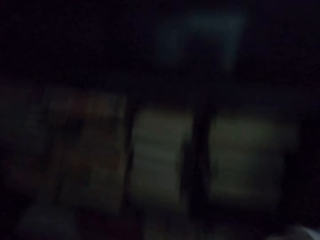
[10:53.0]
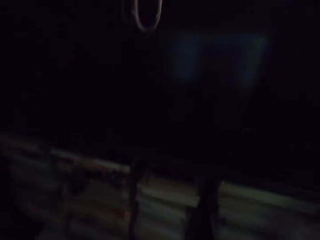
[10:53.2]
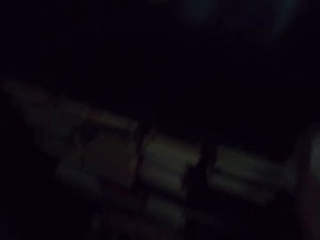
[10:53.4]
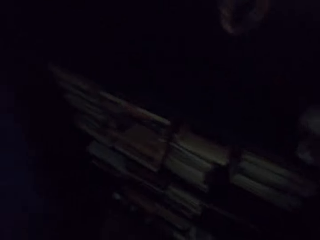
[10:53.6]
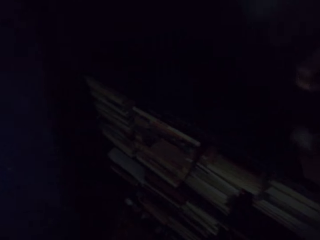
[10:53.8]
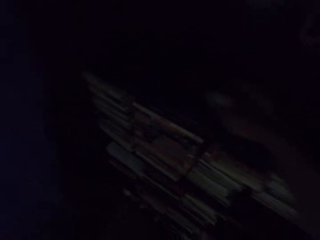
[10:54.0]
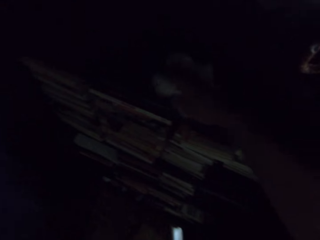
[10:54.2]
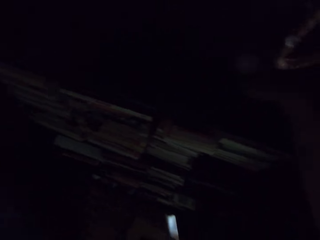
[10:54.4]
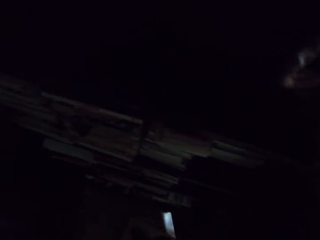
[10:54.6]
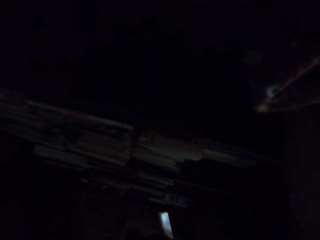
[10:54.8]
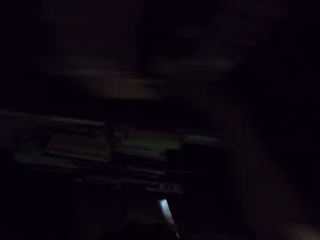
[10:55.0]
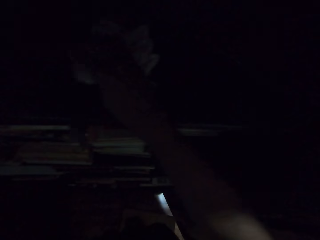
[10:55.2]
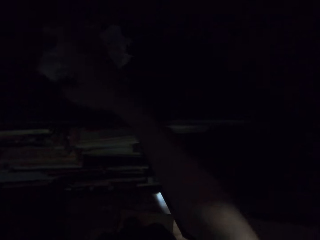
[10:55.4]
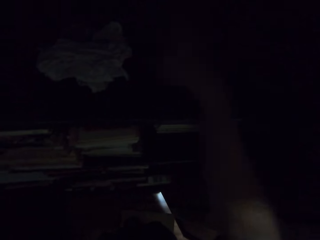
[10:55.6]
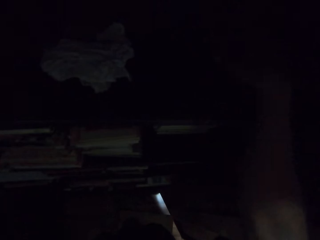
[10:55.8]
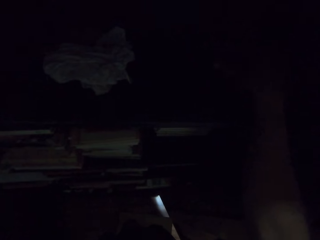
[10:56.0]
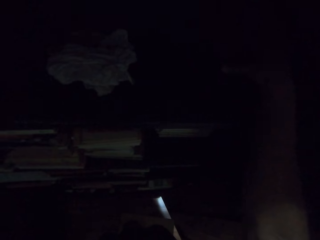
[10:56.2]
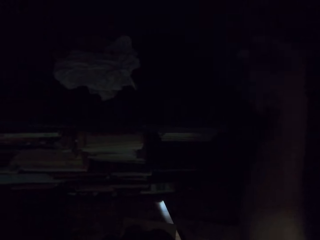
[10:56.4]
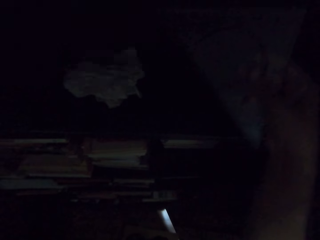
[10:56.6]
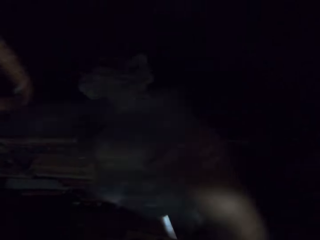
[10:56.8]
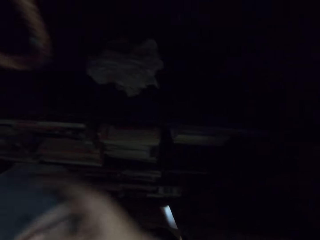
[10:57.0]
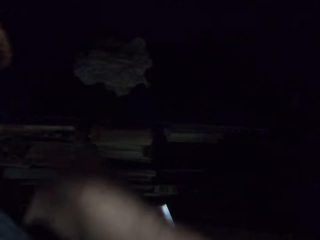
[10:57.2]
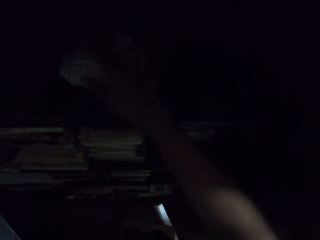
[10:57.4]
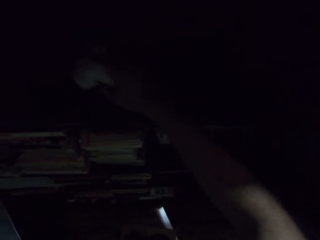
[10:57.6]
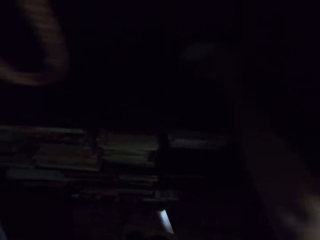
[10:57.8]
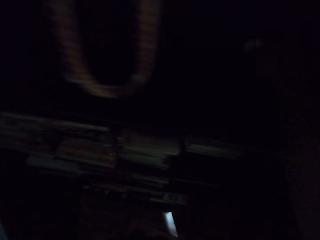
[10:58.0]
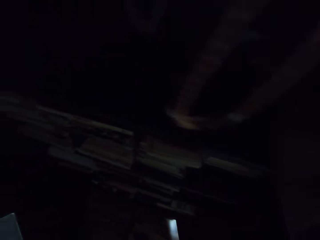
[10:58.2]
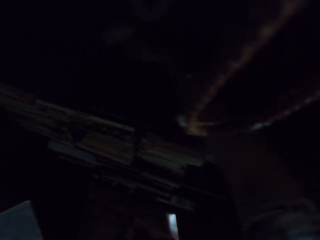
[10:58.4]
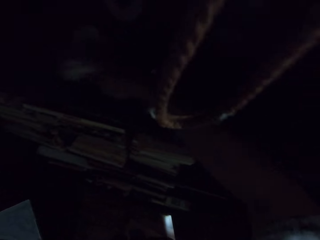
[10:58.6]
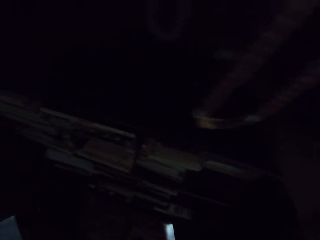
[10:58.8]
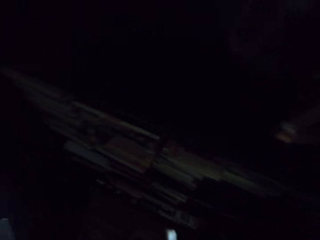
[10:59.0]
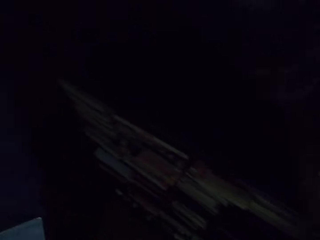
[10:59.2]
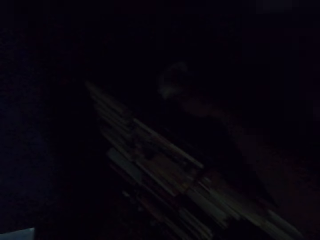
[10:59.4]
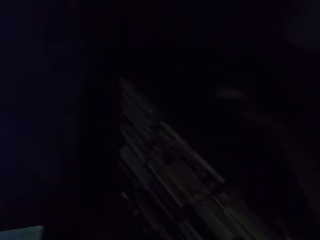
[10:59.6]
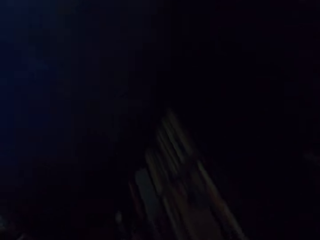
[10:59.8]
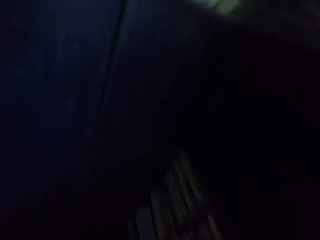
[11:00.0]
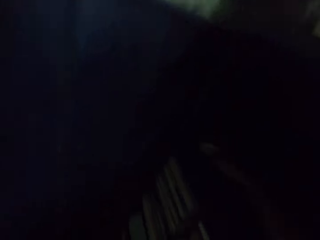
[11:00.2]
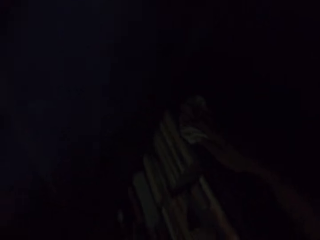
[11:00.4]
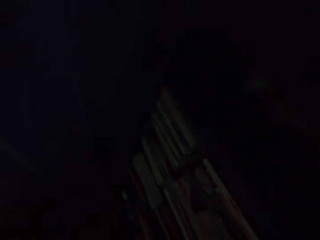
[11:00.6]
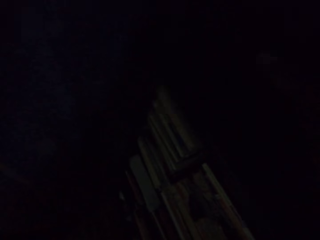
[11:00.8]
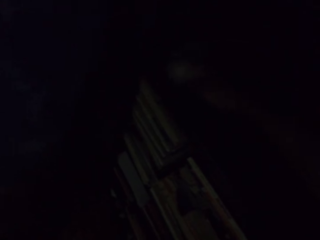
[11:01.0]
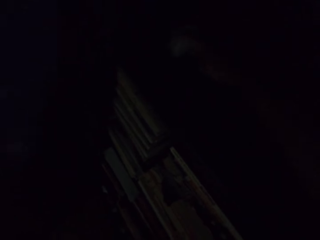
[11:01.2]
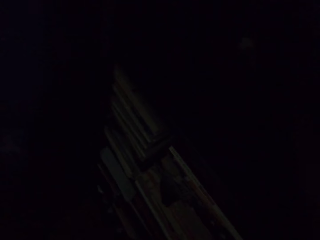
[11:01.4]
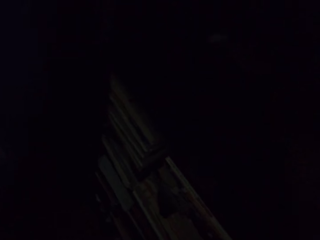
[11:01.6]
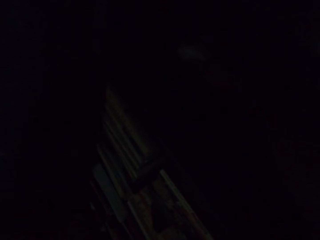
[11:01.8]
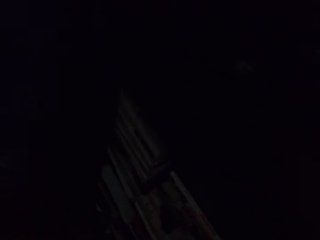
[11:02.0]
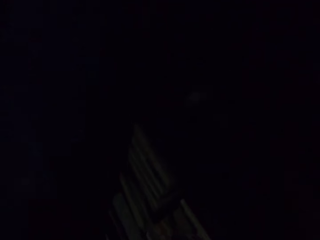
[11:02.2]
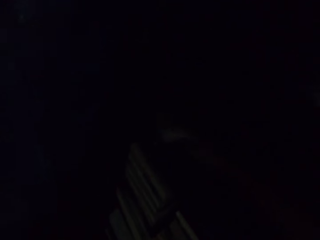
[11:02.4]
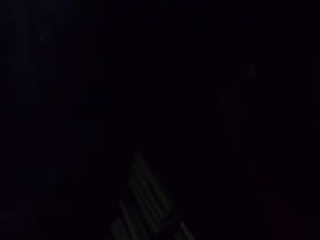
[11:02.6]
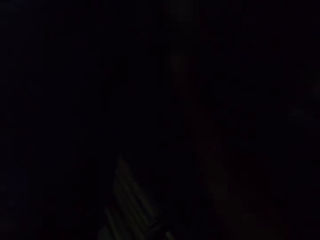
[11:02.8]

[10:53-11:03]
The camera wearer wipes the cabinet. They place the cloth on the cabinet. They pick up a glass or ruler. They hold the glass with the left hand. They pick up the cloth and wipe the cabinet.

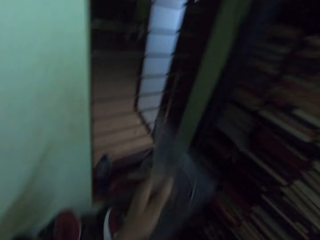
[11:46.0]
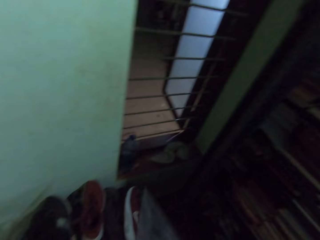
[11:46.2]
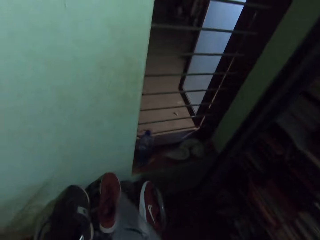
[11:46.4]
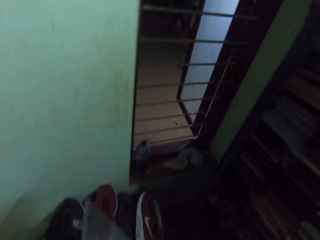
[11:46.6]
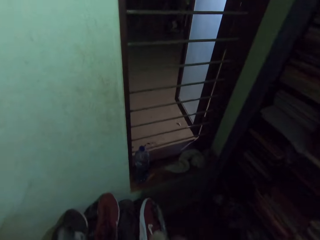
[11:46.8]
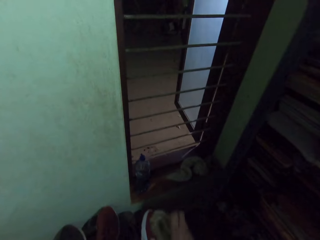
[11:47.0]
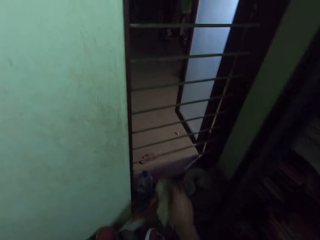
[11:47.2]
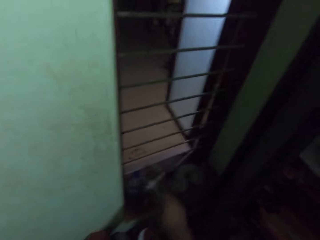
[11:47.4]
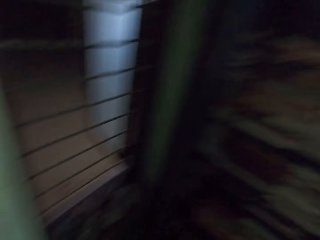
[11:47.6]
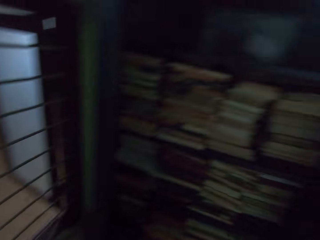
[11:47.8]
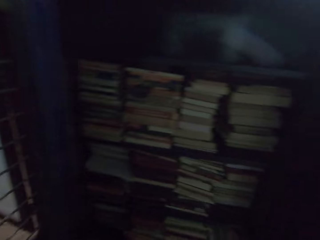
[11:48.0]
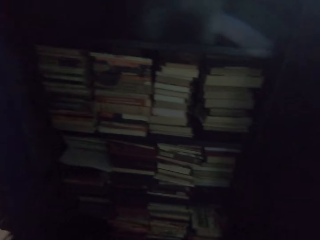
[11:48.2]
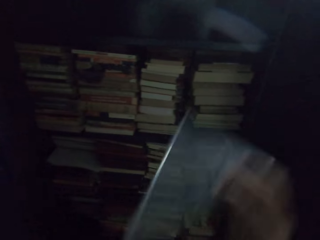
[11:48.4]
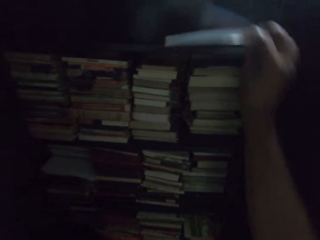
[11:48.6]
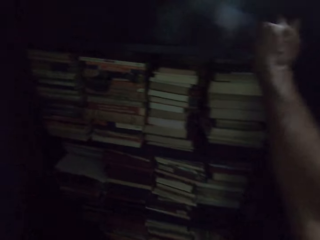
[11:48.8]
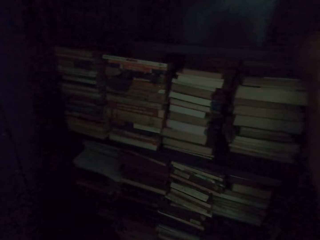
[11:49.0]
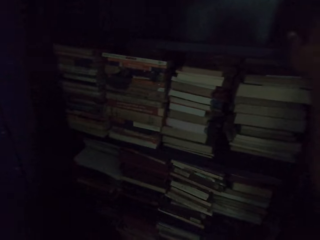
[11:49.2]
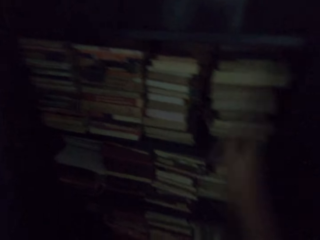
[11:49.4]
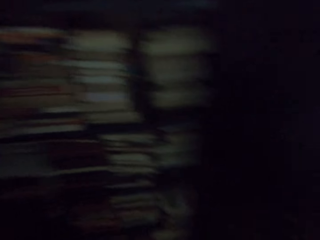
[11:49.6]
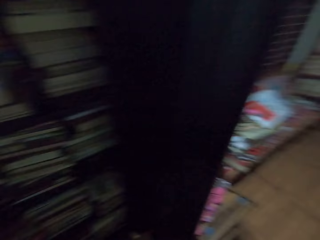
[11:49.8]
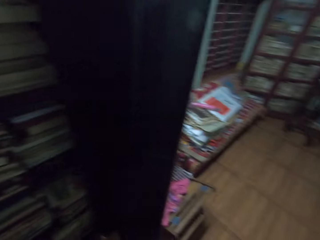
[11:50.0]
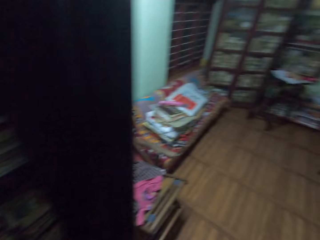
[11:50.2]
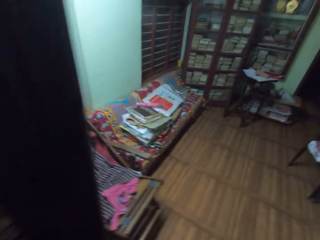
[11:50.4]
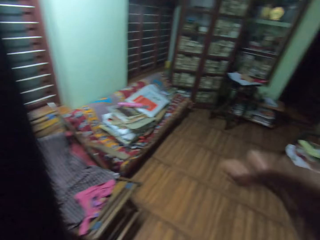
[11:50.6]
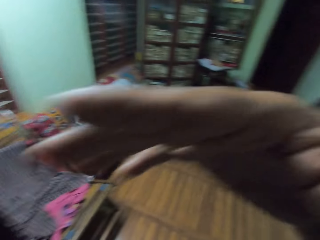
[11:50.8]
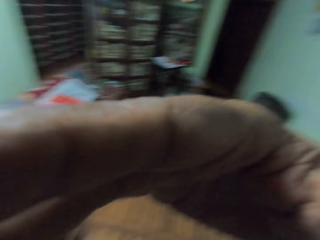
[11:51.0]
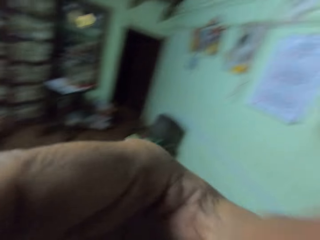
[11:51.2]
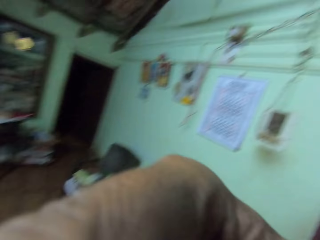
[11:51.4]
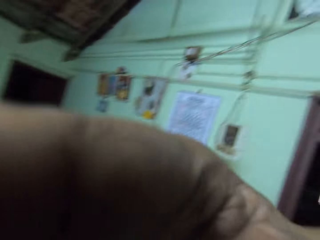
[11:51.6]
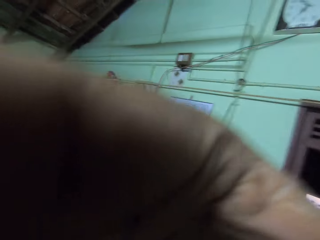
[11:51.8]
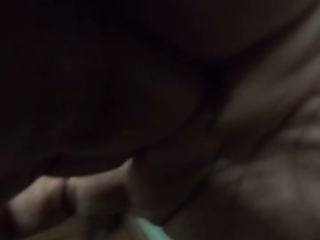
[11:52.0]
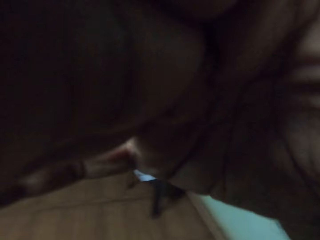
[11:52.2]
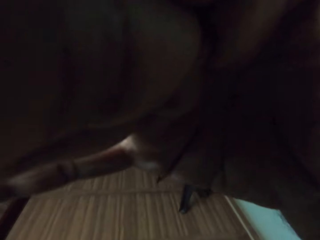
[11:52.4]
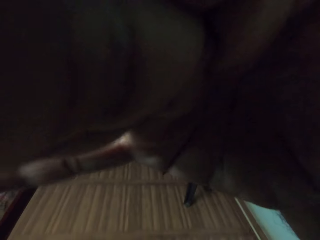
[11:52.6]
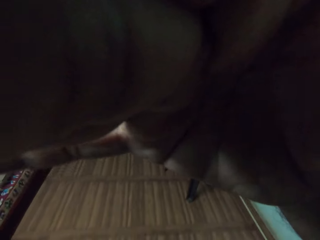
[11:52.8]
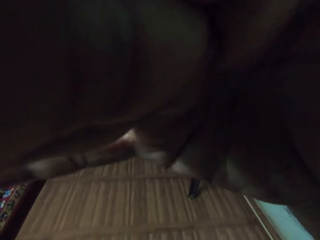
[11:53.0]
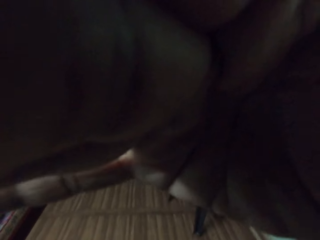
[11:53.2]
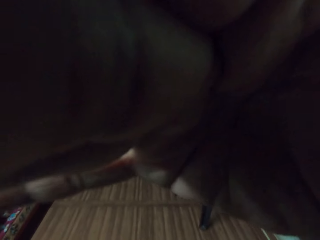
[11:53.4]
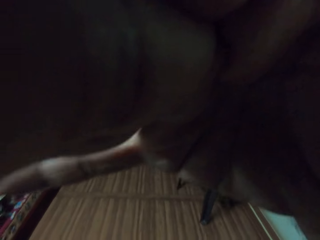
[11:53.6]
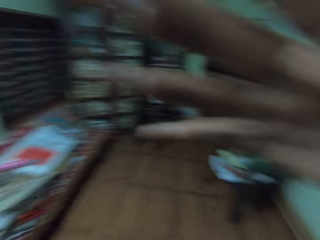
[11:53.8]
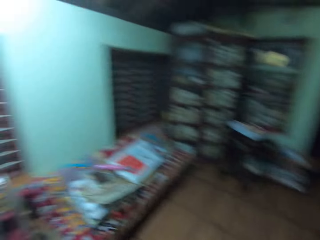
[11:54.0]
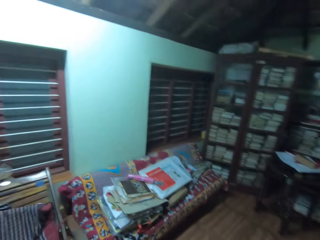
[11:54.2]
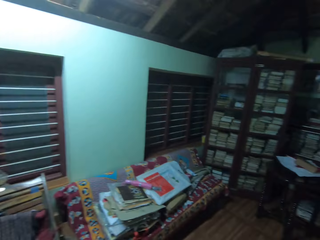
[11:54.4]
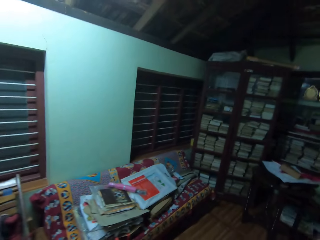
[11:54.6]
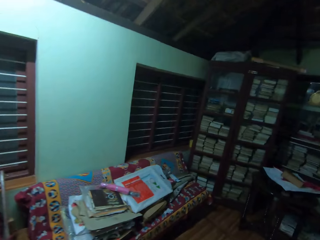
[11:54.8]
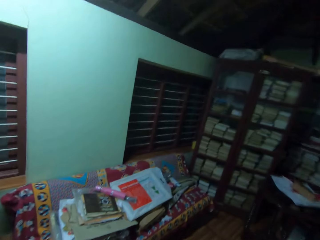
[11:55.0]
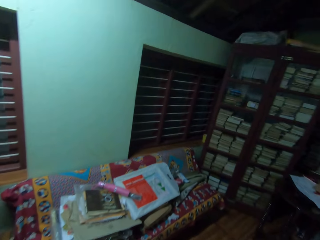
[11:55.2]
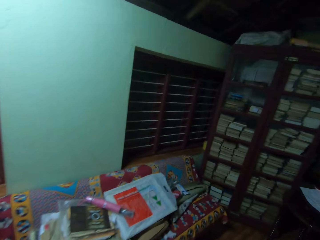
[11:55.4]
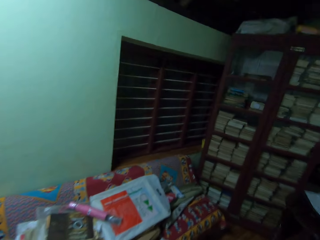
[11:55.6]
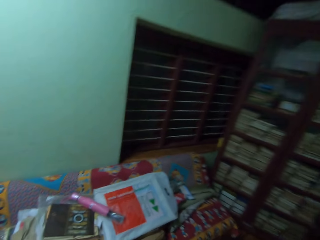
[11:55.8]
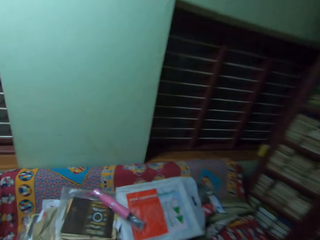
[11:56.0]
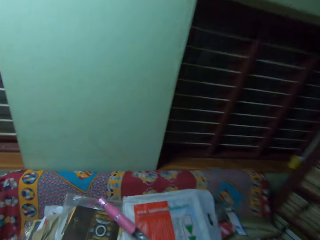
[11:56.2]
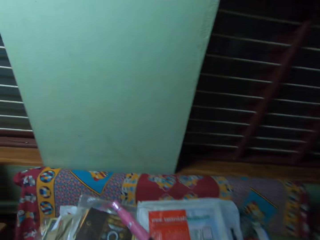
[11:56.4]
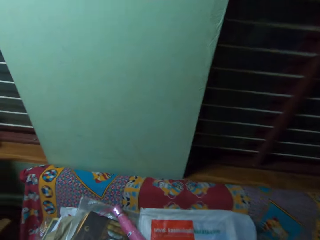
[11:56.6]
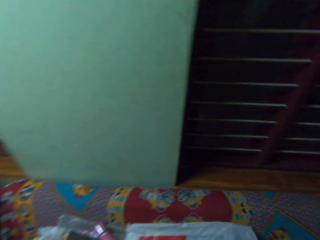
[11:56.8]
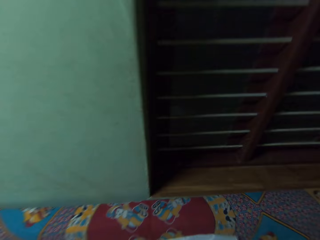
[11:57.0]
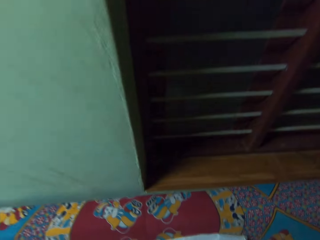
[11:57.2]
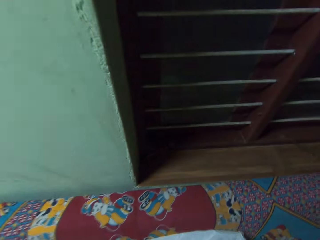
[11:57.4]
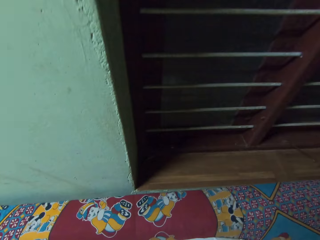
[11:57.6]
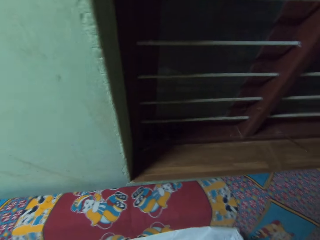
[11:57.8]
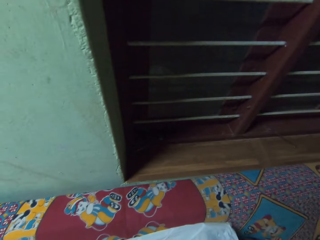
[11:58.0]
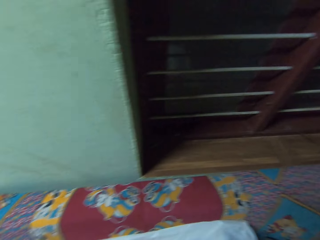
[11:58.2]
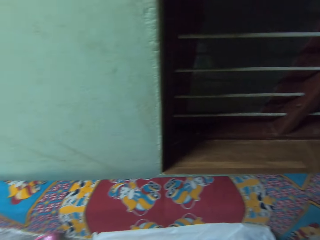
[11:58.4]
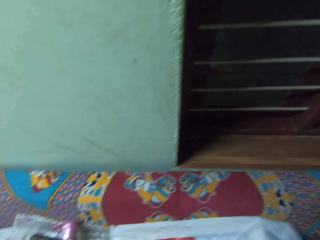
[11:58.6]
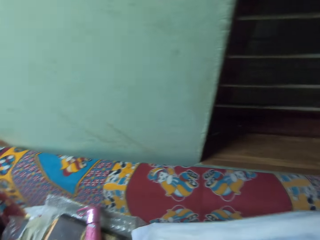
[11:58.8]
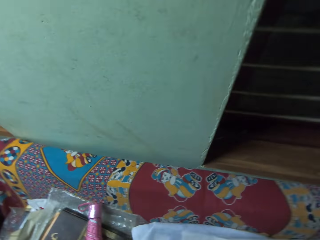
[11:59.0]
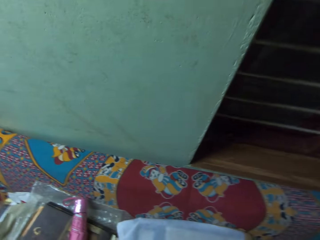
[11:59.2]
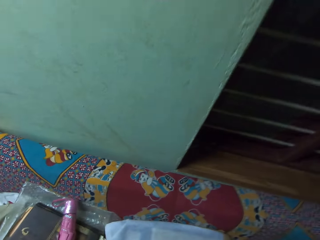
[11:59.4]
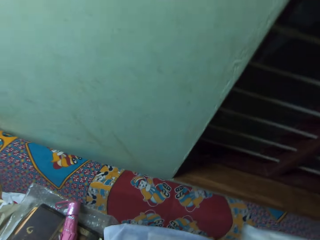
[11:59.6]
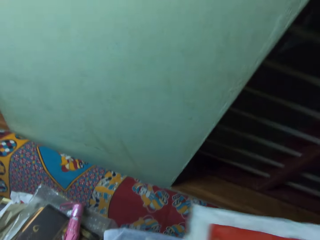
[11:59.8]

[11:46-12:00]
The camera wearer drops the cloth. They put the glass or ruler in the cabinet. They walk around the house. They touch the camera and adjust the camera. They walk around the house again. They pick up a paper bag.
